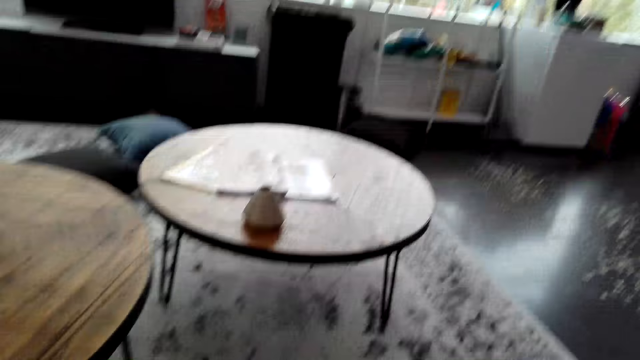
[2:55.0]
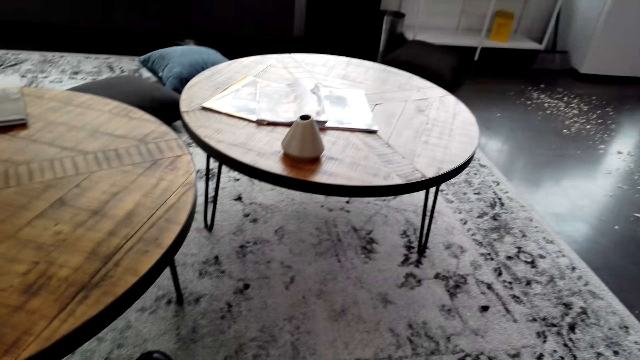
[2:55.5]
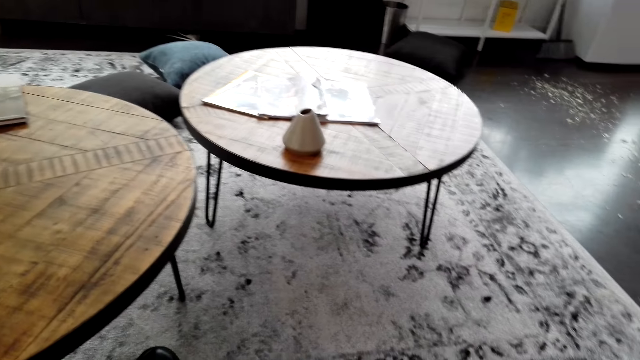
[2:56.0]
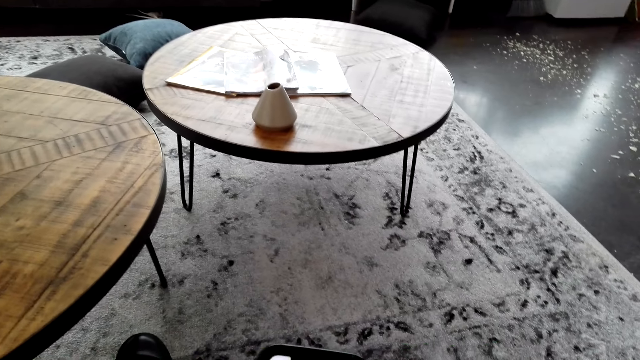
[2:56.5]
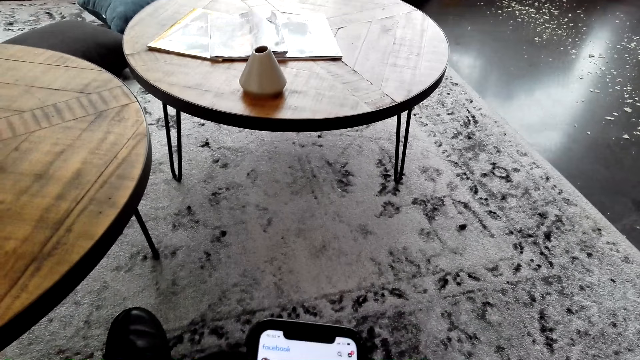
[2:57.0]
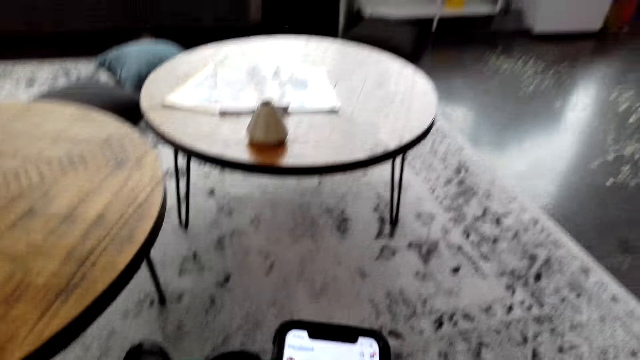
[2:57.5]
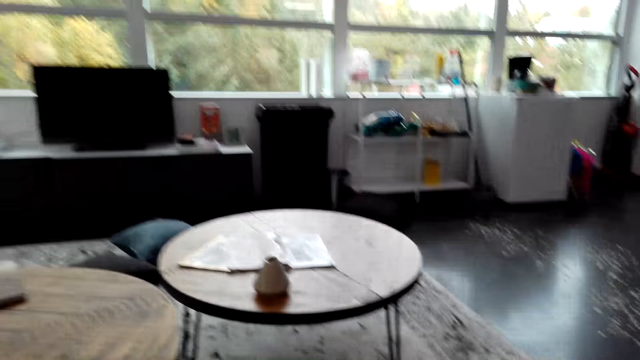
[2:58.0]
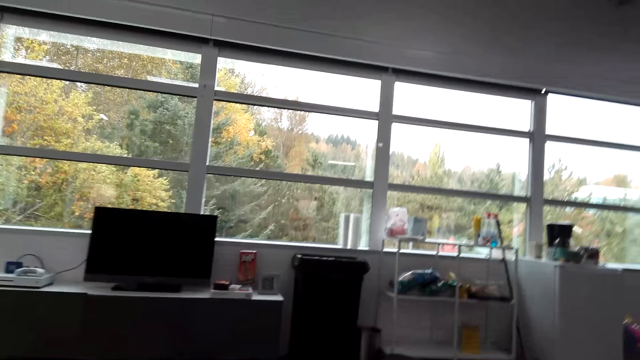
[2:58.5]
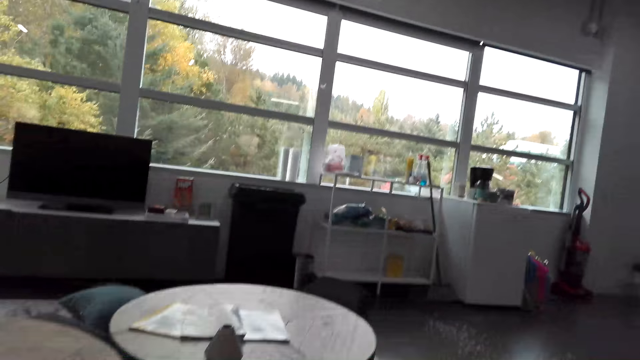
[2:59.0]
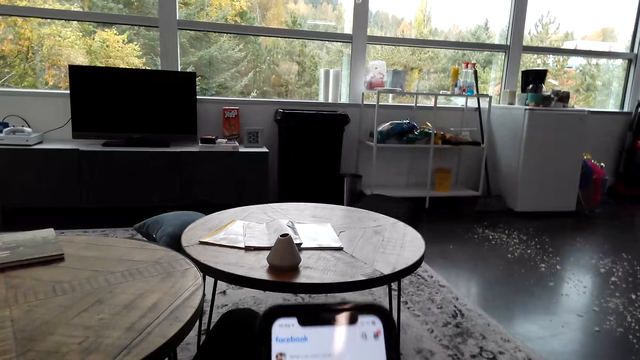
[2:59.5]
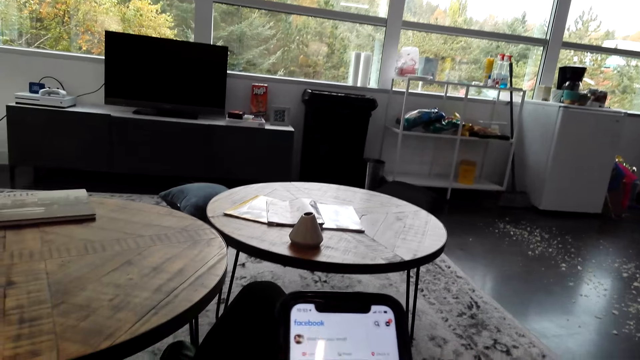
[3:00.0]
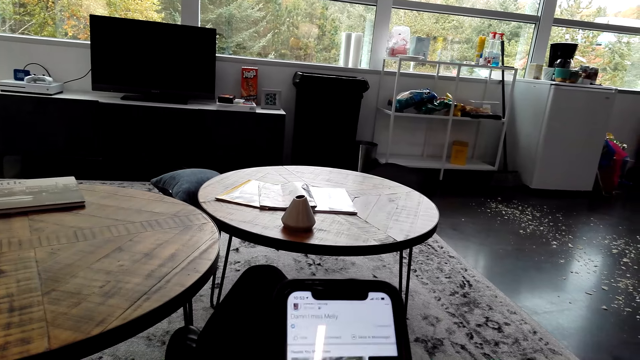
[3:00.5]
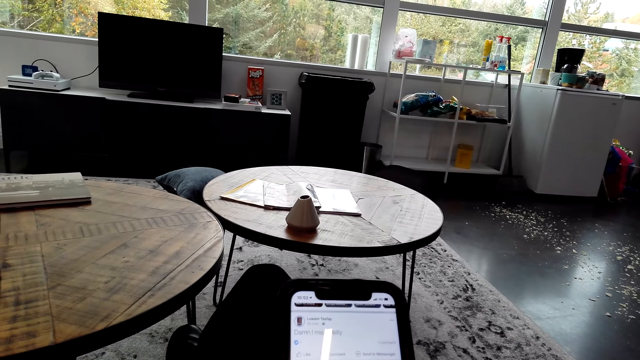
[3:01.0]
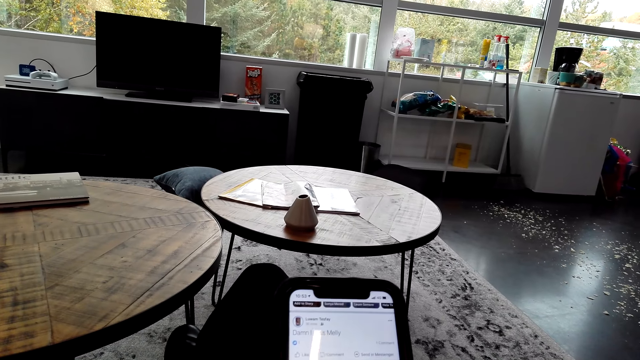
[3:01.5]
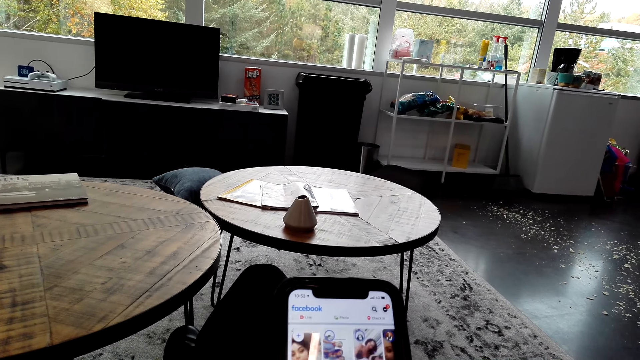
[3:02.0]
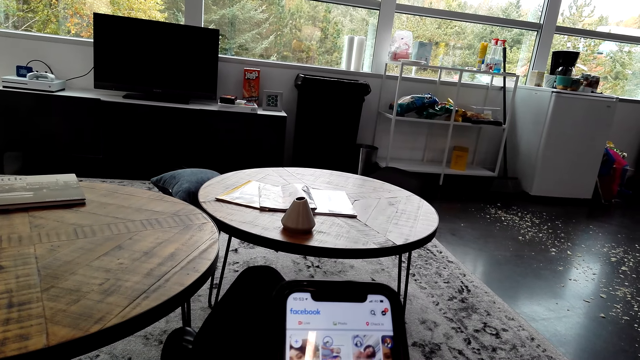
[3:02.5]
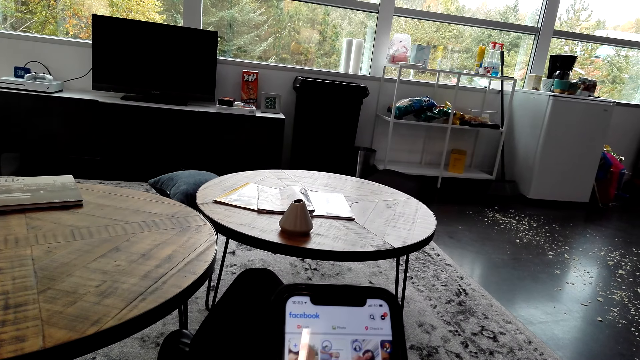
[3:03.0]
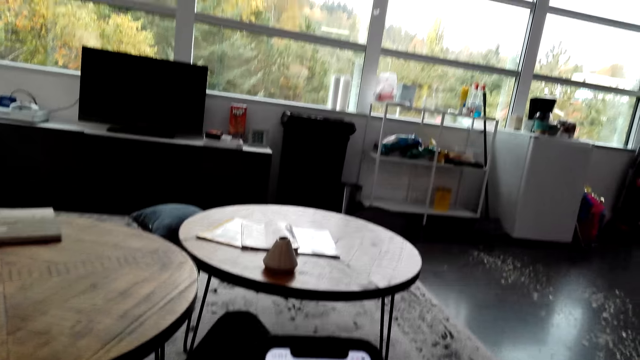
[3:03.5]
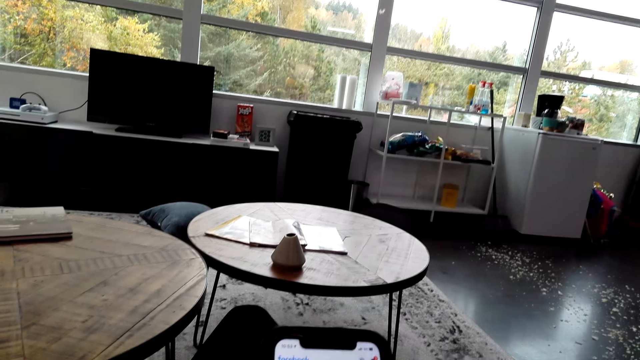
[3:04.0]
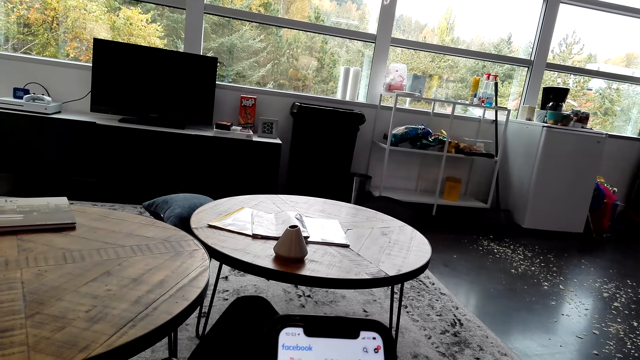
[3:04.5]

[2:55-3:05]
The camera wearer talks to a person. They use the phone. They look around. They talk to the person. They use the phone.

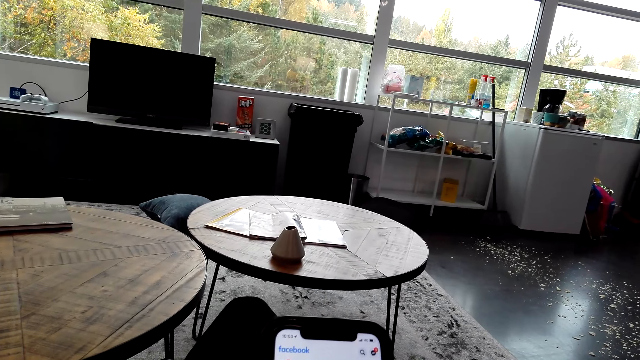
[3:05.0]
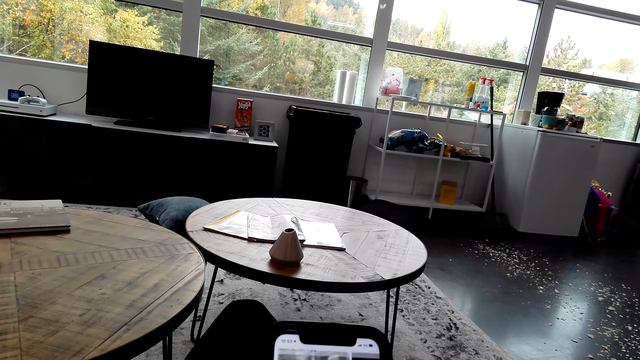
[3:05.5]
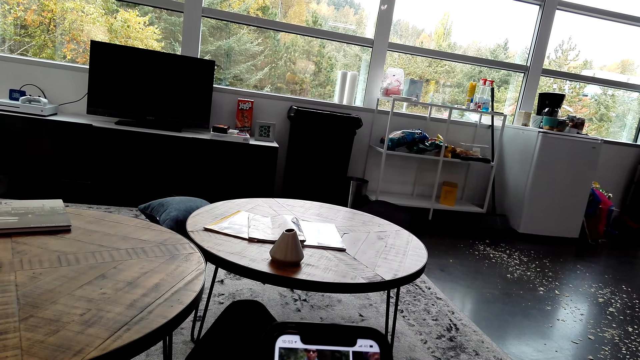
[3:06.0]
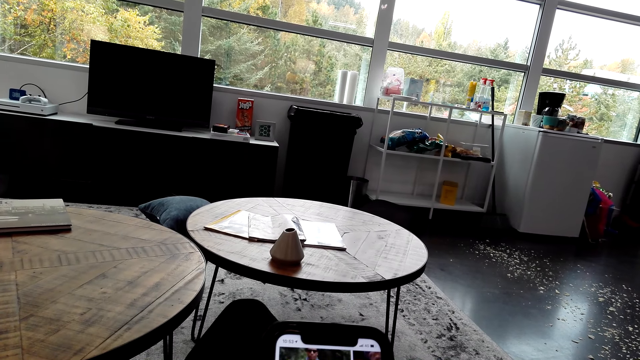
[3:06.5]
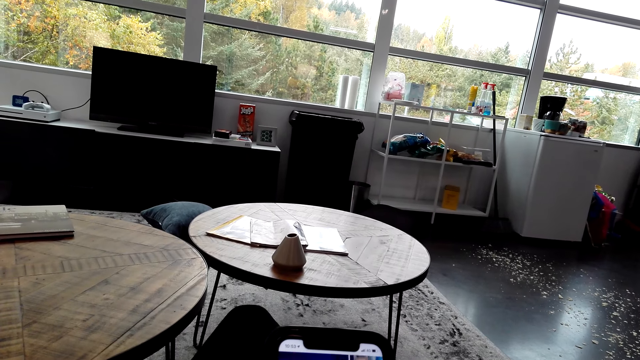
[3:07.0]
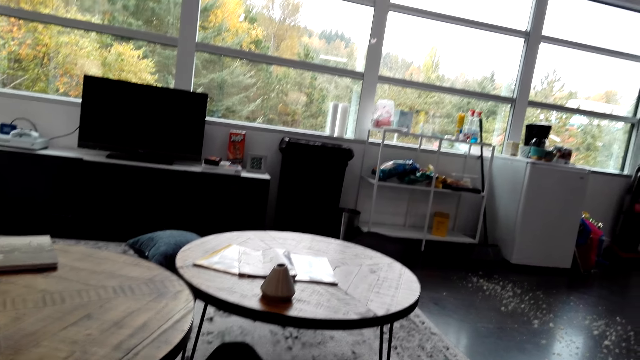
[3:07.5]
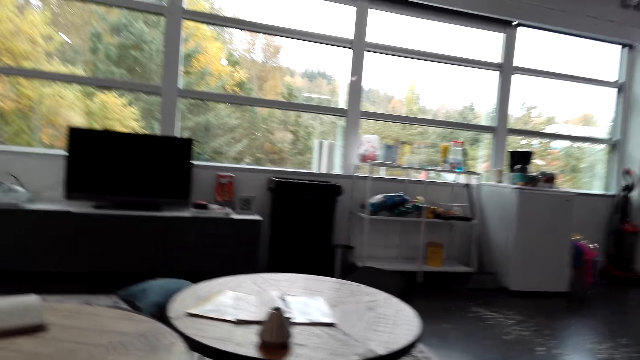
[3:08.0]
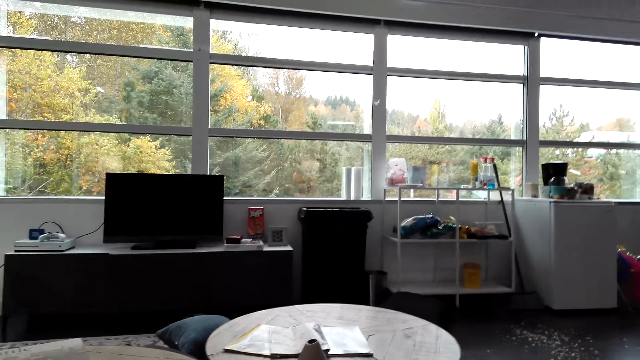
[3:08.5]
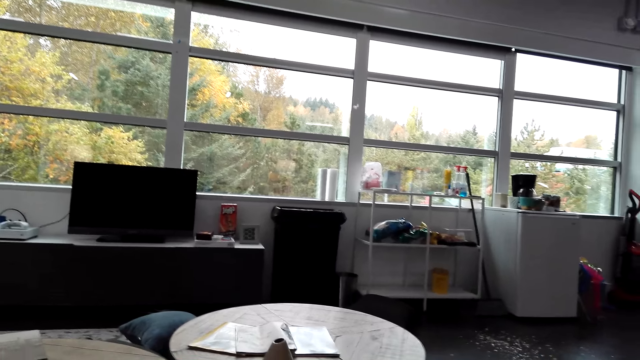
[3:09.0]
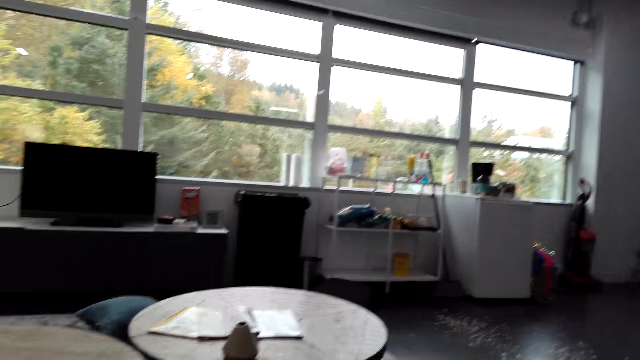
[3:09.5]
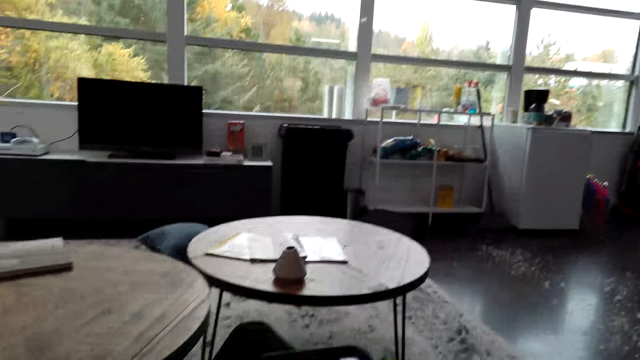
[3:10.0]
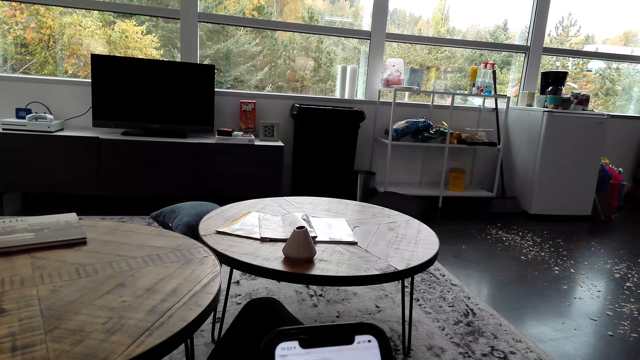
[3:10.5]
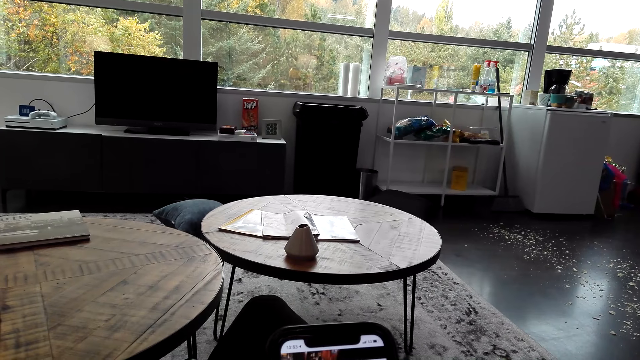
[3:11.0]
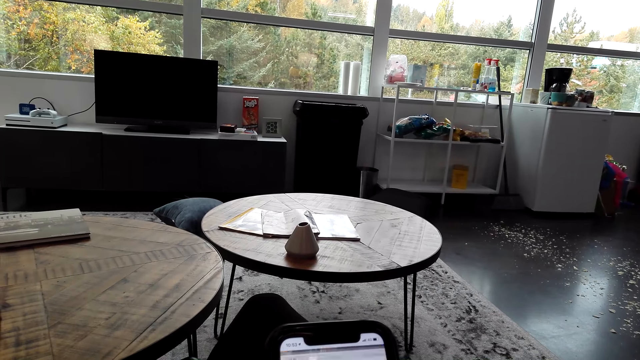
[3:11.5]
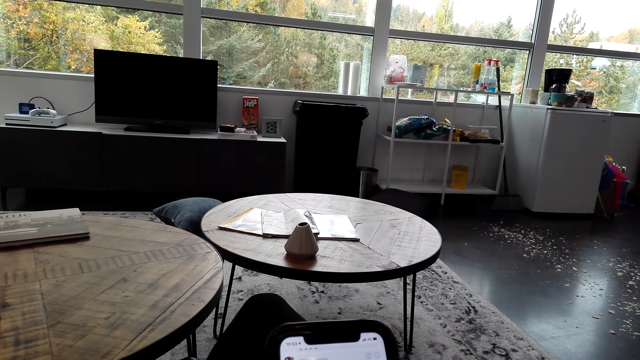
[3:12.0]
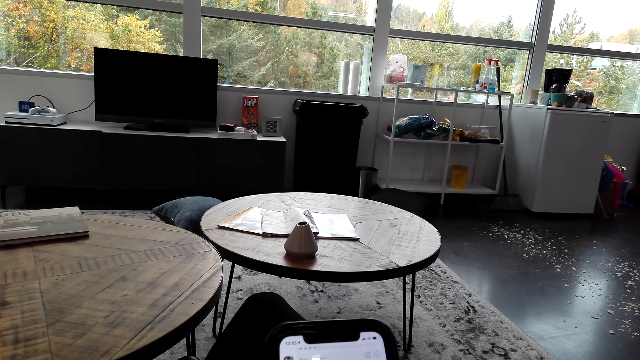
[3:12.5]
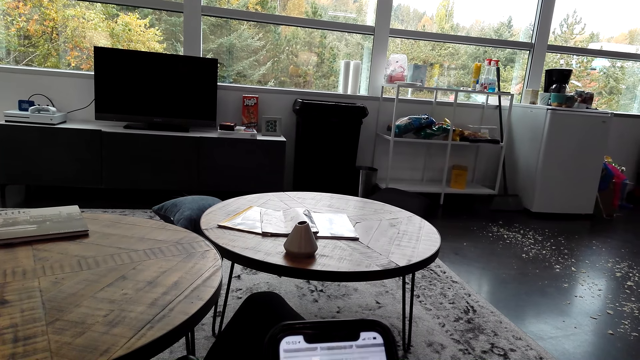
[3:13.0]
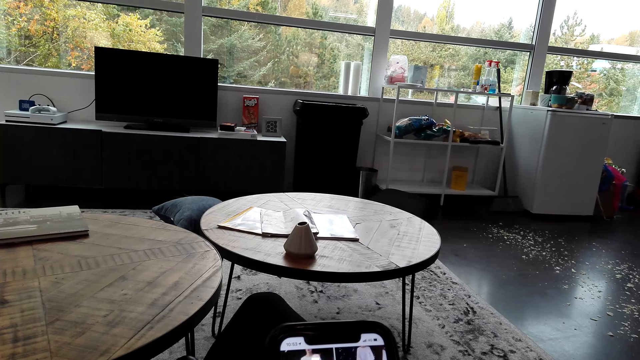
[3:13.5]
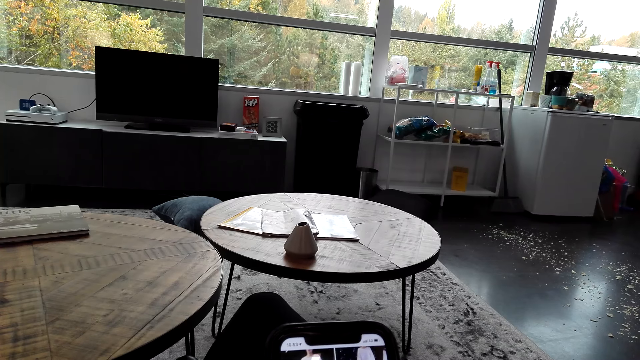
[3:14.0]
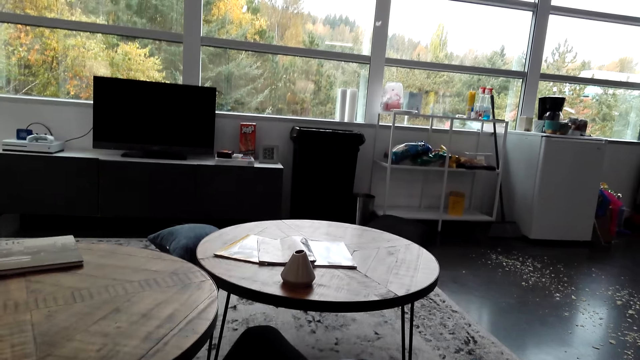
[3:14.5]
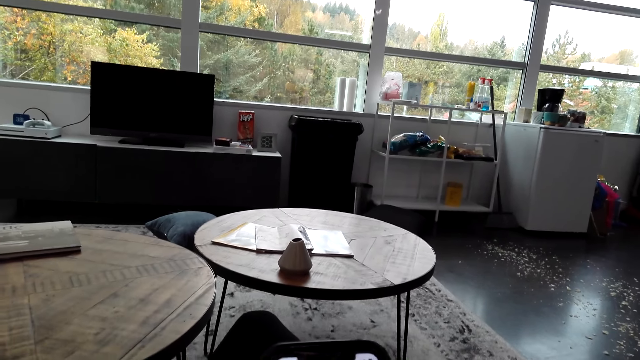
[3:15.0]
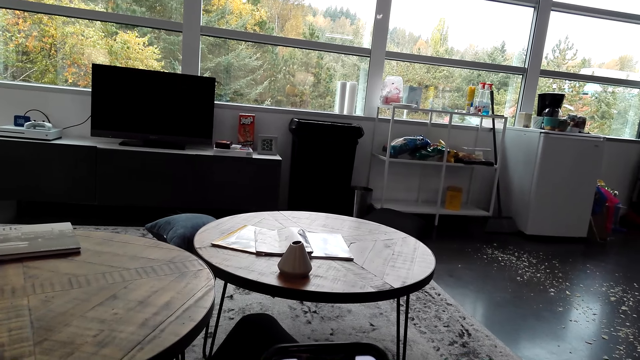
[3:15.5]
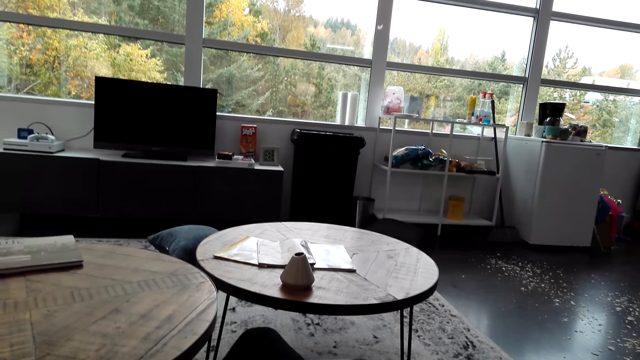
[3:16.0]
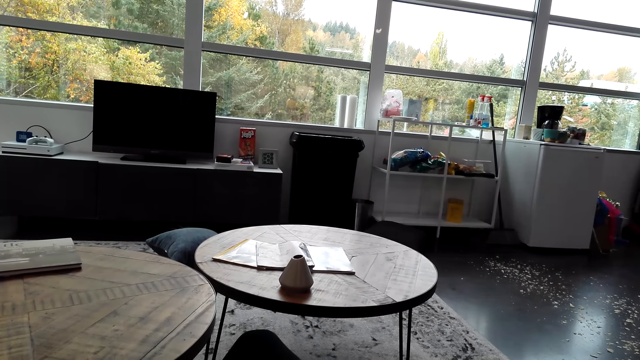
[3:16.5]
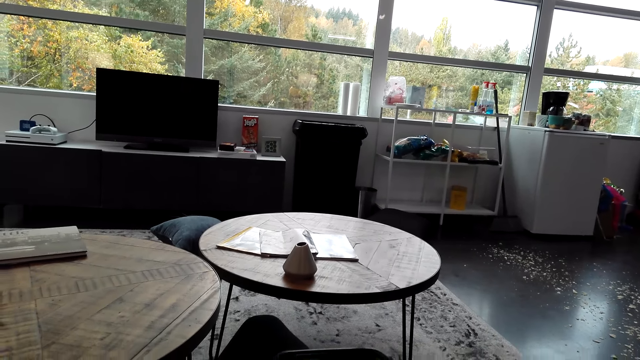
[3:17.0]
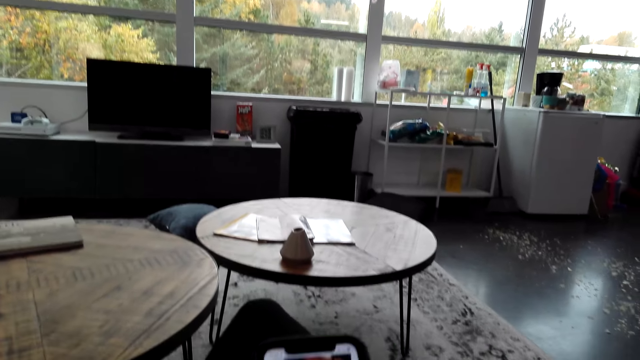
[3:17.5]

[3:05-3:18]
The camera wearer talks to a person. They look around. They use the phone. They talk to the person. They talk to the person again. They look around.
